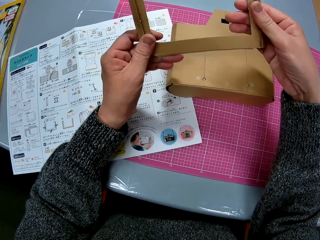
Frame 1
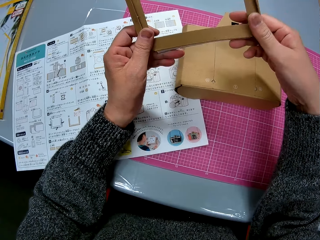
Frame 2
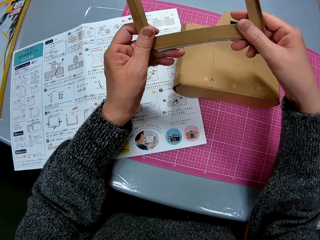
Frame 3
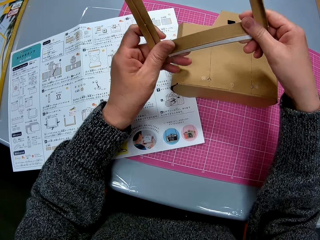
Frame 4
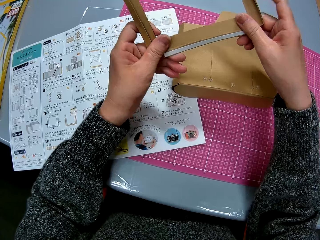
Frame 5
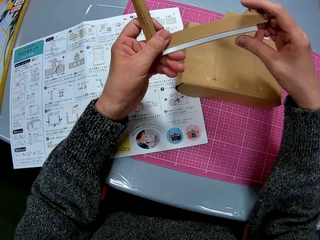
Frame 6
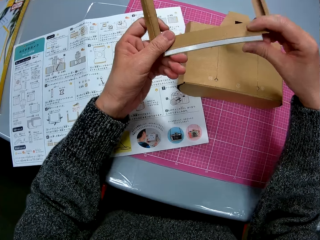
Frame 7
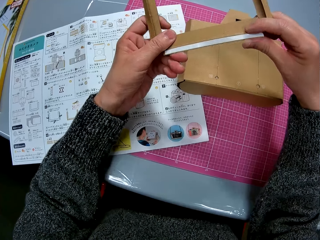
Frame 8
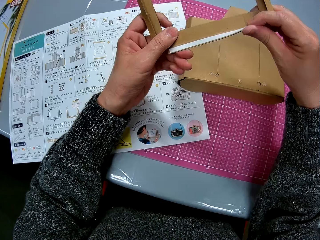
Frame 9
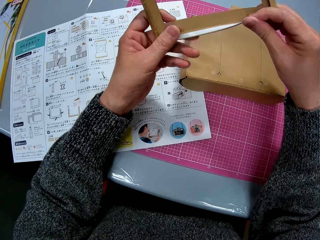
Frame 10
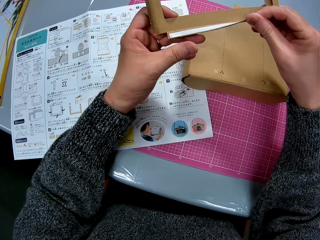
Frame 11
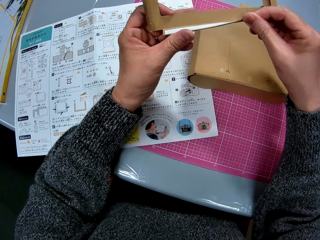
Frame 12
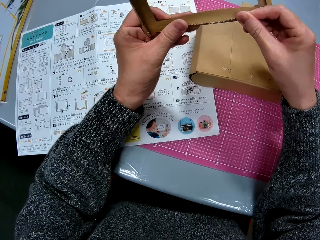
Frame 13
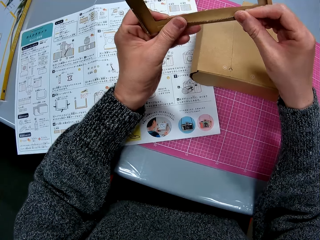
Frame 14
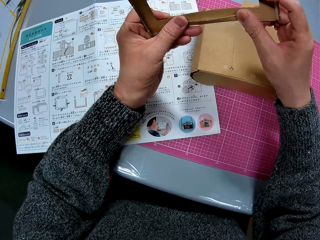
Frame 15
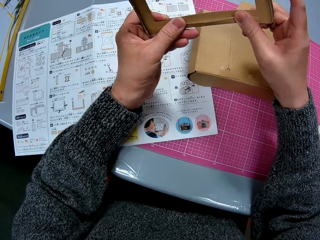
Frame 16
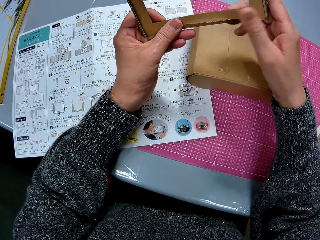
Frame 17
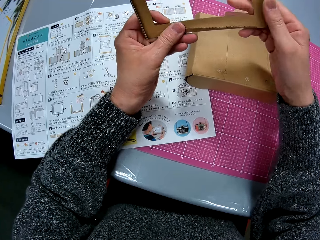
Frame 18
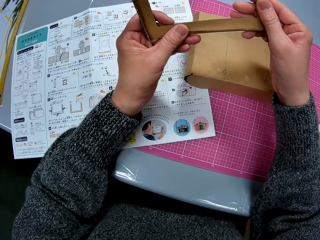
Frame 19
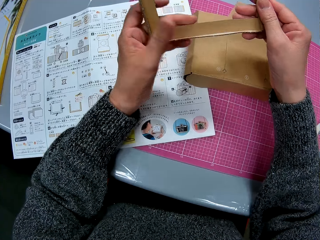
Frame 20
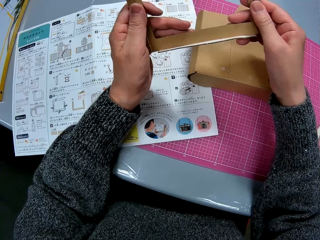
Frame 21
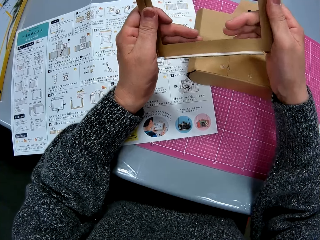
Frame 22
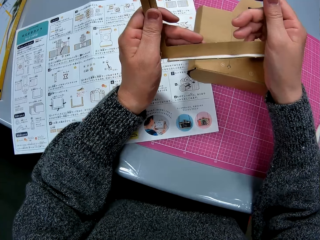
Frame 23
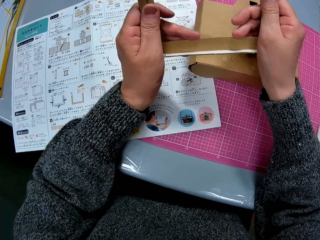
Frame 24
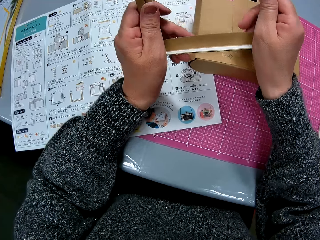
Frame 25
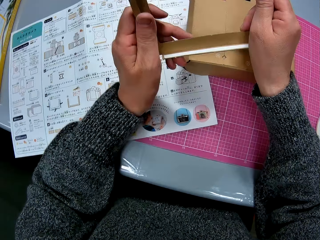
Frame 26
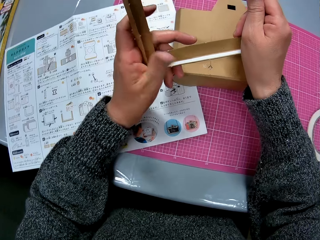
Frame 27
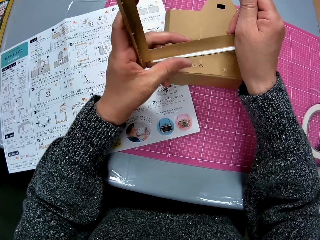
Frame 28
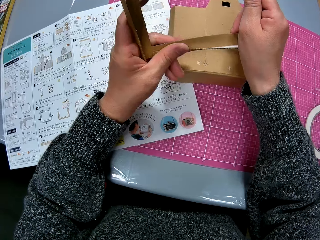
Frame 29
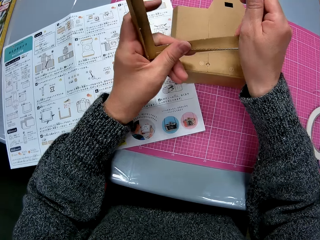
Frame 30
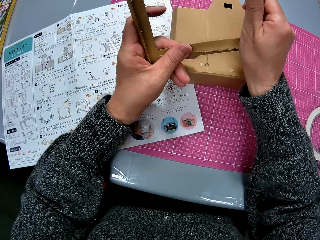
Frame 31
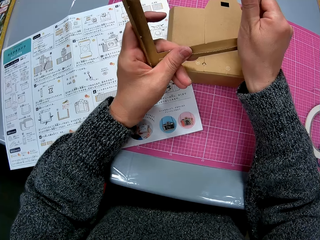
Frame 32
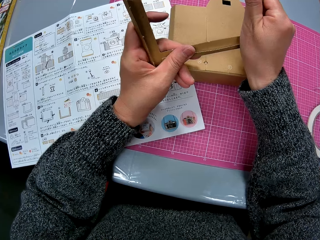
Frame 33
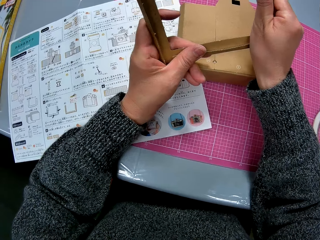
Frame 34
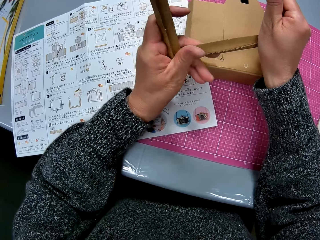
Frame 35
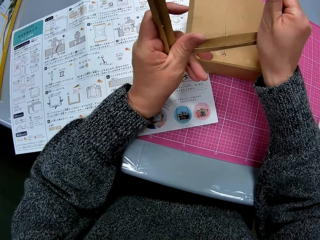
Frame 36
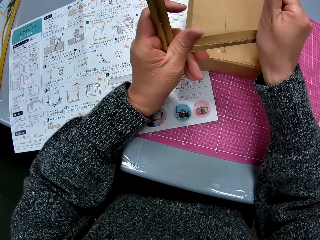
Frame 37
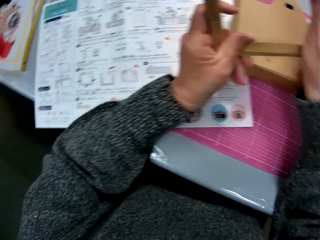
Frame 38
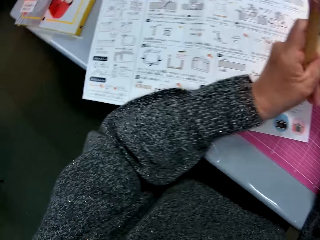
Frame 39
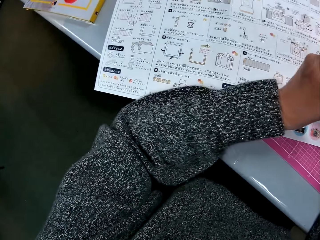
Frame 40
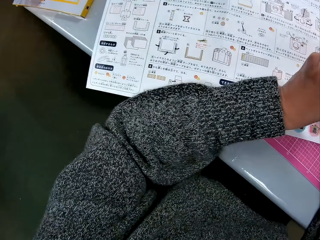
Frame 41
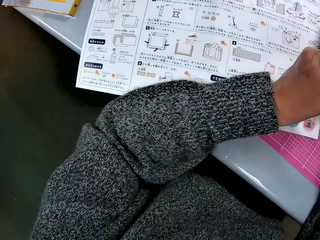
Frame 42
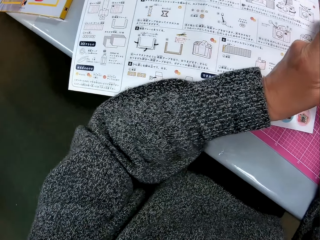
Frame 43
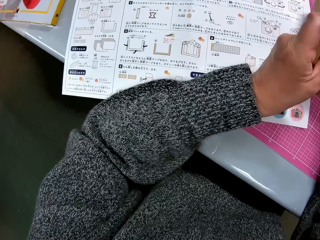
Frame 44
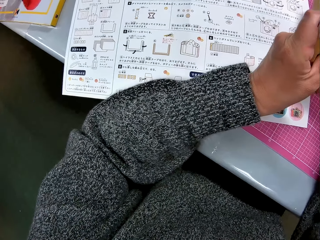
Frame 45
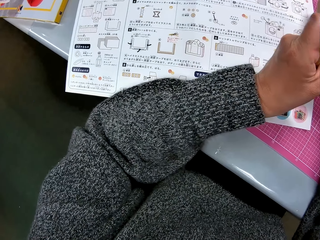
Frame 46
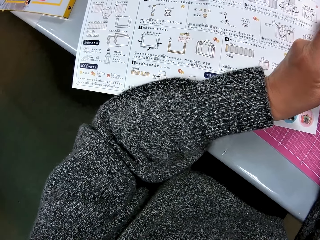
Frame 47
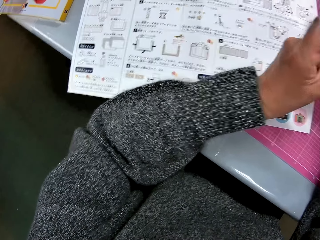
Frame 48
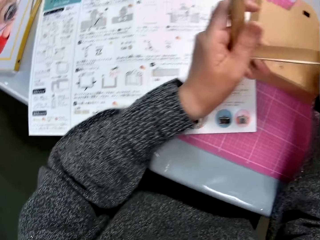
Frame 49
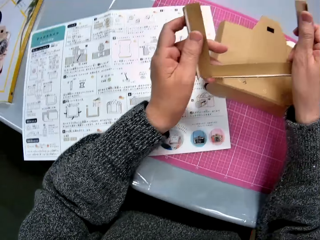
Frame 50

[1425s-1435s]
The camera wearer reads the paper.

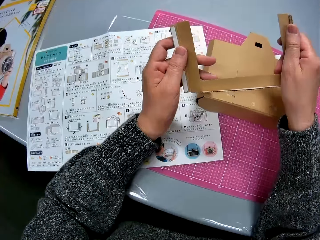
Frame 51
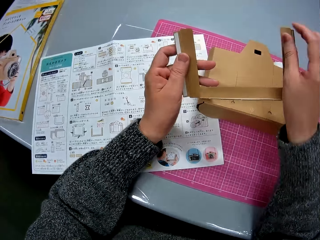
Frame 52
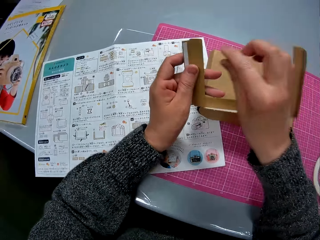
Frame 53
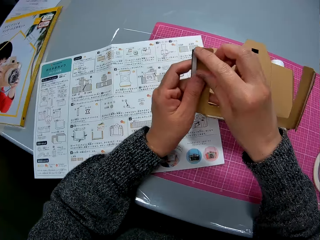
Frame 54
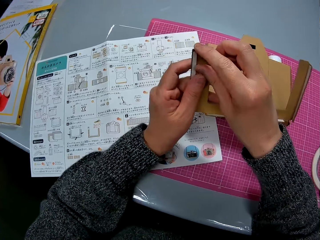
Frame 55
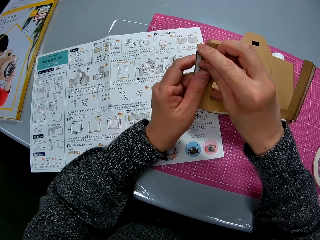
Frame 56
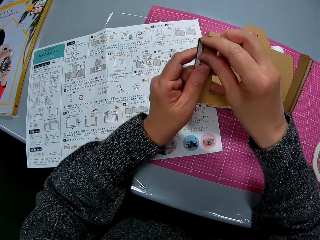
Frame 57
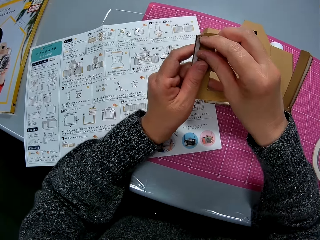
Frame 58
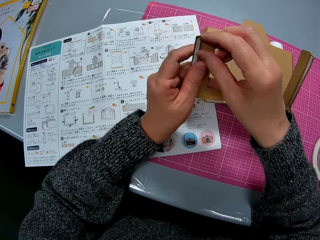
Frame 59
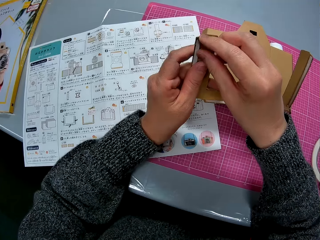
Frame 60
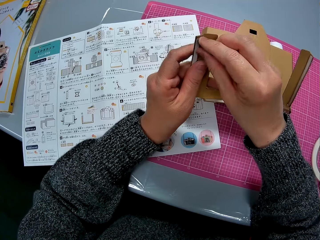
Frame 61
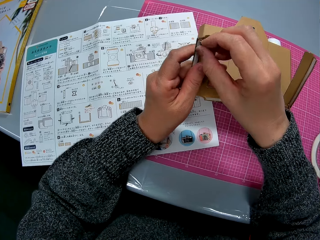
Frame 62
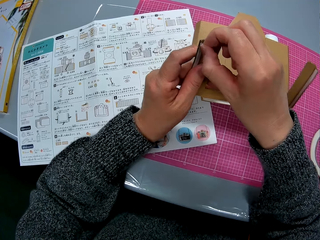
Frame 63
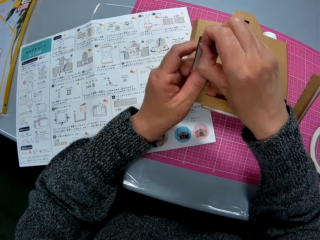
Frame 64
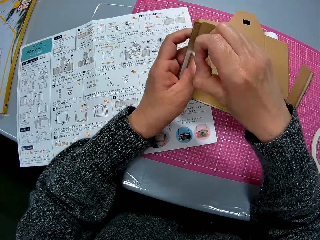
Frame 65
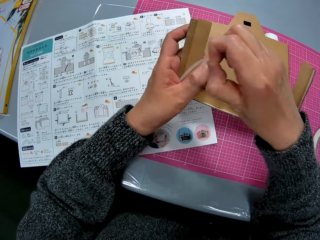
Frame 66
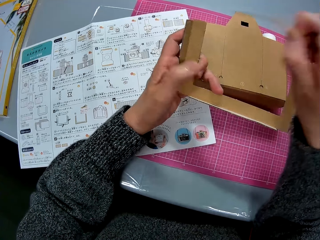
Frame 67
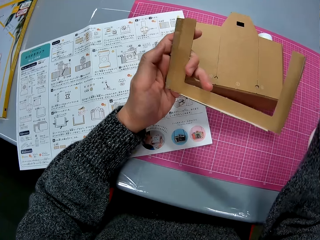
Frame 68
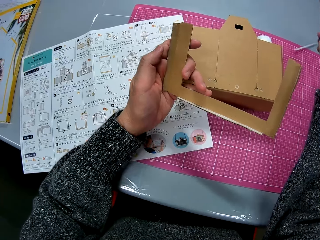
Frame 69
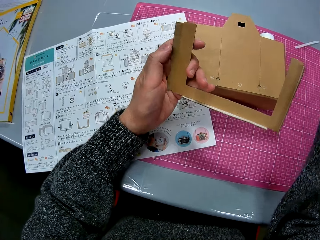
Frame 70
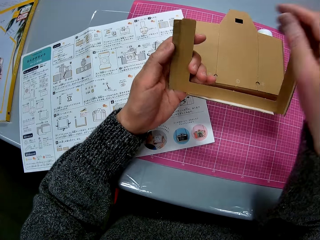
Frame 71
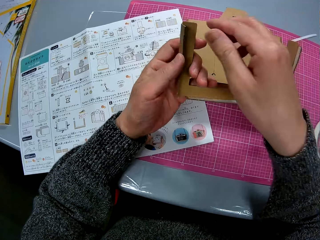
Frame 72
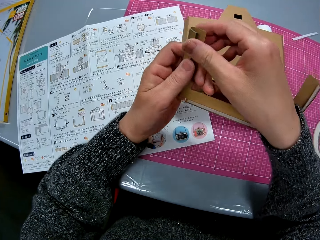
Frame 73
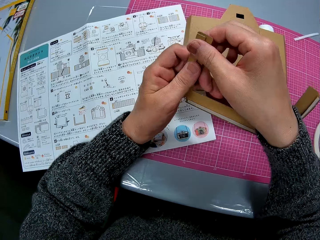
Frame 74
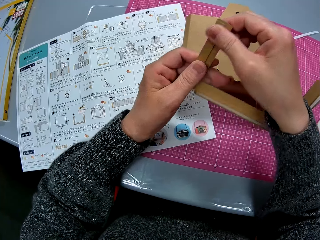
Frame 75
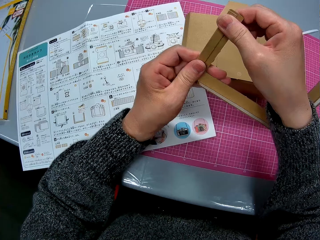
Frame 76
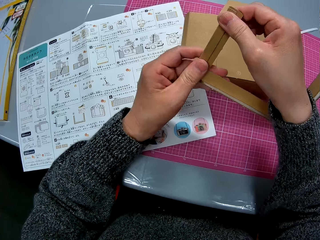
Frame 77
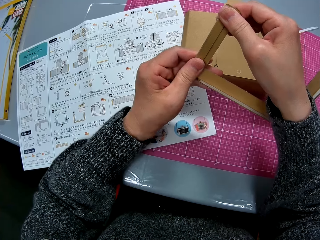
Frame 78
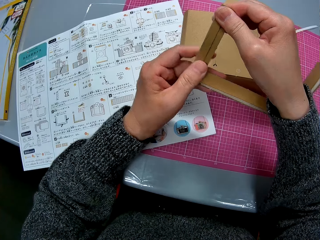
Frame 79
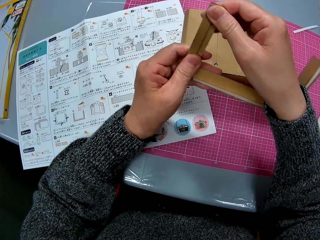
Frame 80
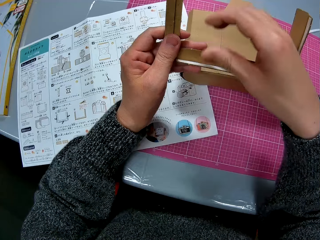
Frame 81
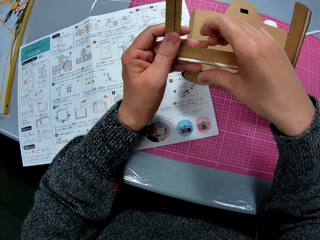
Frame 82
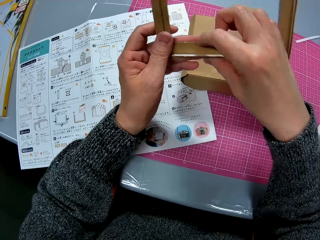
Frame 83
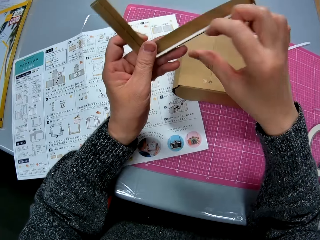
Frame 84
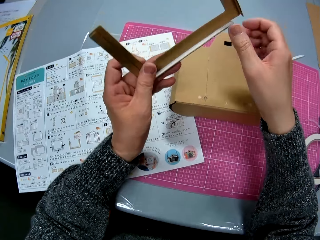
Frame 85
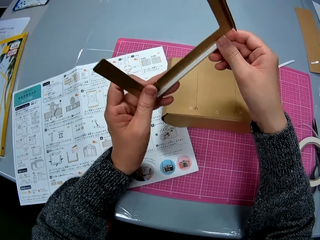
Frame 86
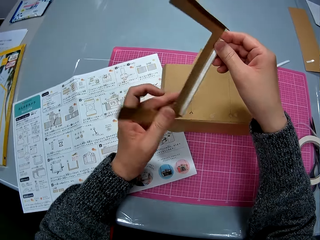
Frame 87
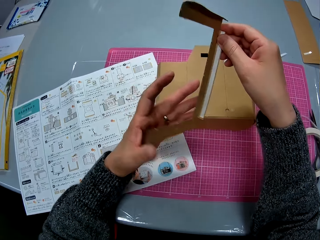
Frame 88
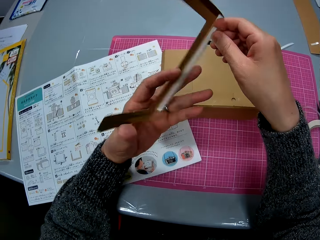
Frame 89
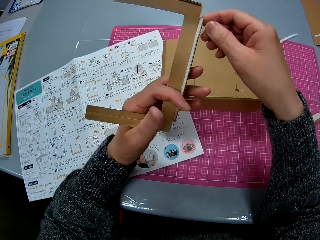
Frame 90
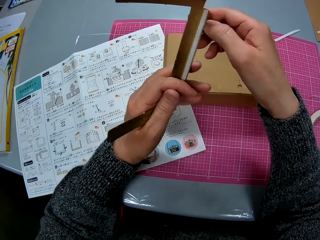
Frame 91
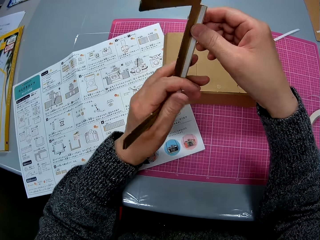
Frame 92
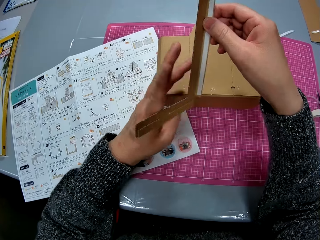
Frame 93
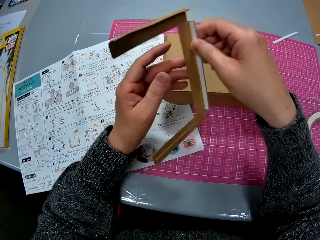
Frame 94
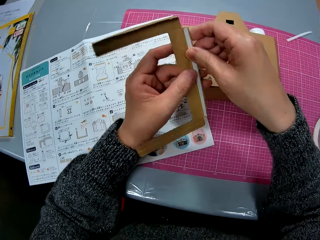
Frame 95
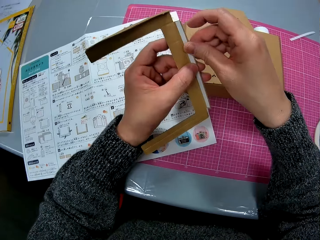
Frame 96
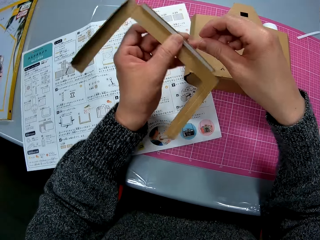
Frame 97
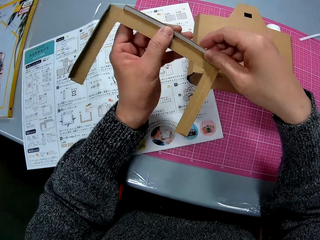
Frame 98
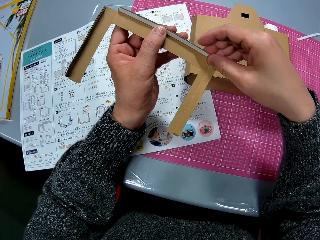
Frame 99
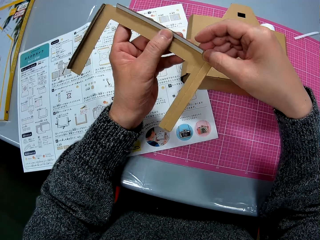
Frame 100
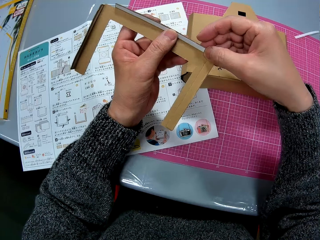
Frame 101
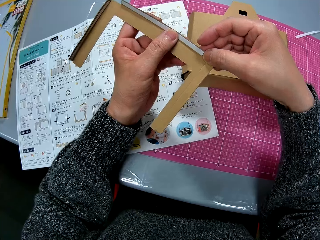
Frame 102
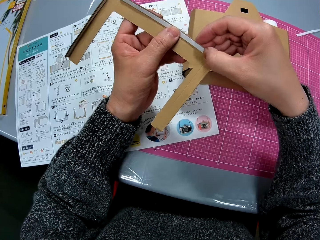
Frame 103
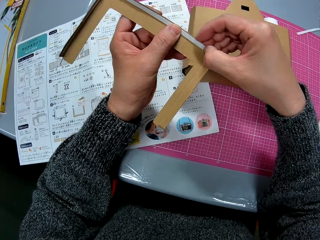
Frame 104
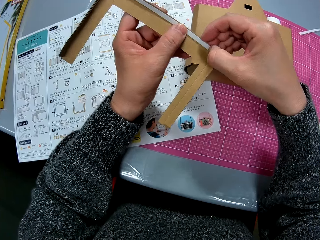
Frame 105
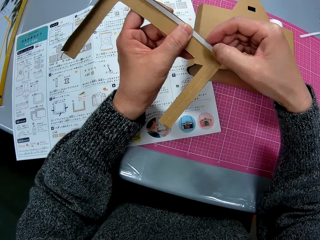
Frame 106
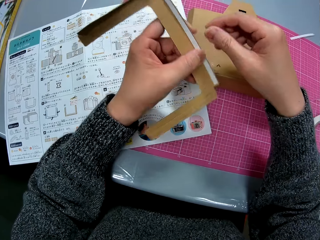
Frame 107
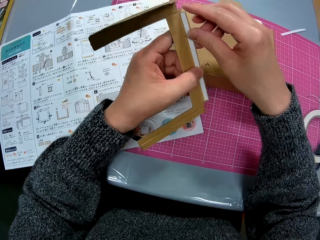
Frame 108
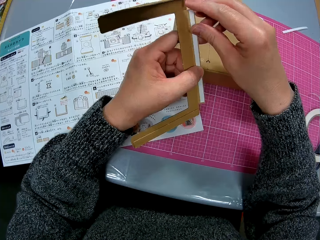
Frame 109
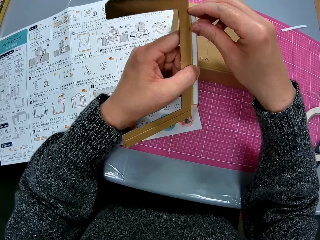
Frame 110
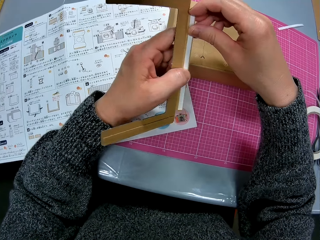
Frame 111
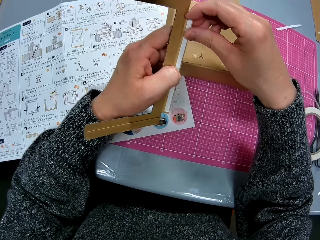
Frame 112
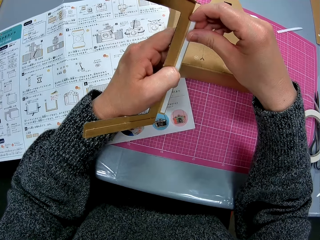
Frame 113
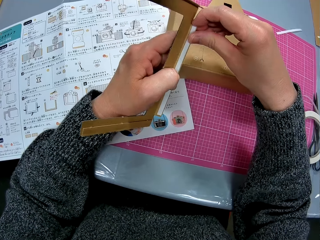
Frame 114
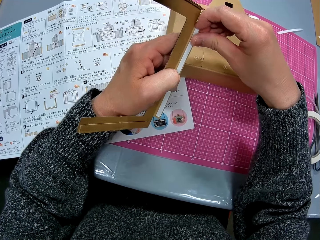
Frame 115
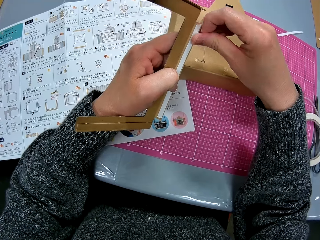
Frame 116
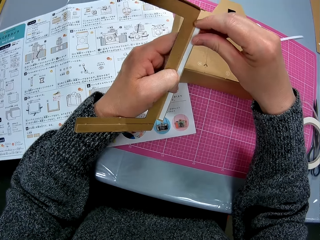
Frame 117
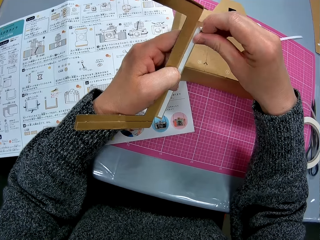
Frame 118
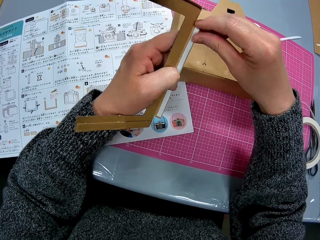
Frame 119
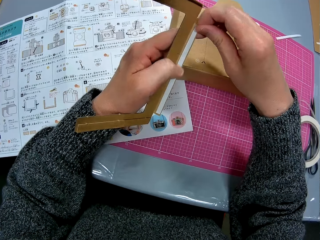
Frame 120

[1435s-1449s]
The camera wearer looks at the shaped box or craft. They remove sellotape on the edge. They place the sellotape on the table. They fold the edges of the box. They adjust the craft. They turn the shaped box. They remove sellotape on the edge.
